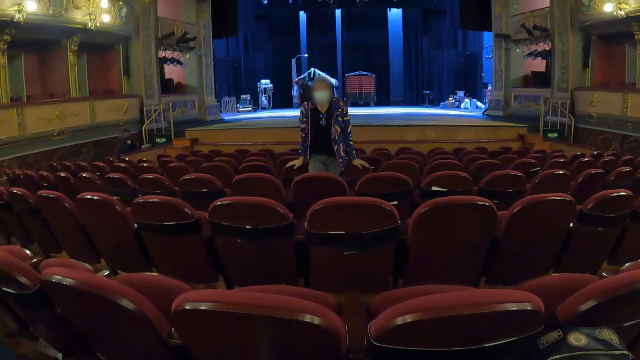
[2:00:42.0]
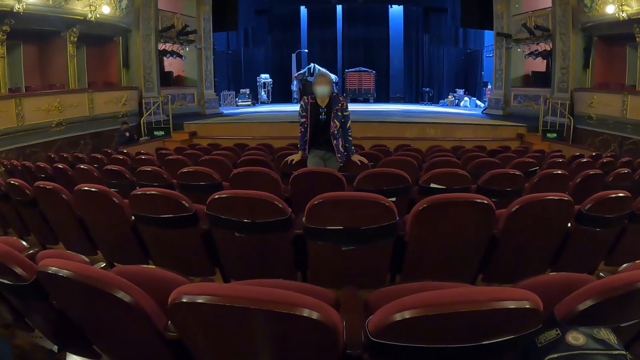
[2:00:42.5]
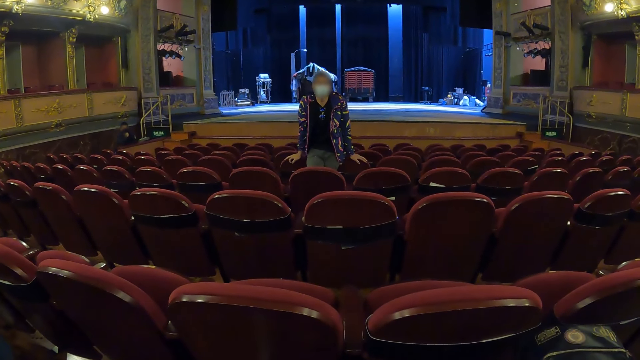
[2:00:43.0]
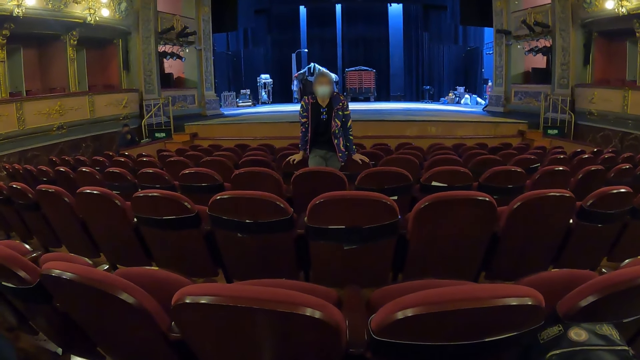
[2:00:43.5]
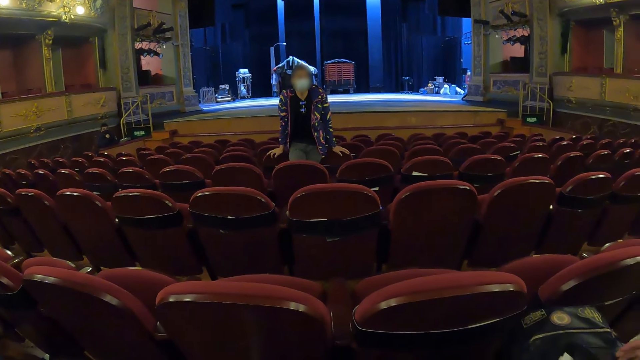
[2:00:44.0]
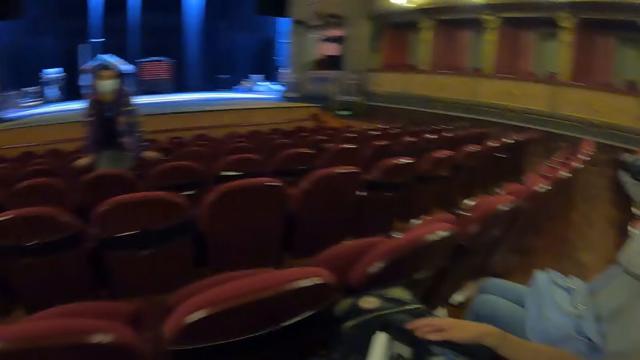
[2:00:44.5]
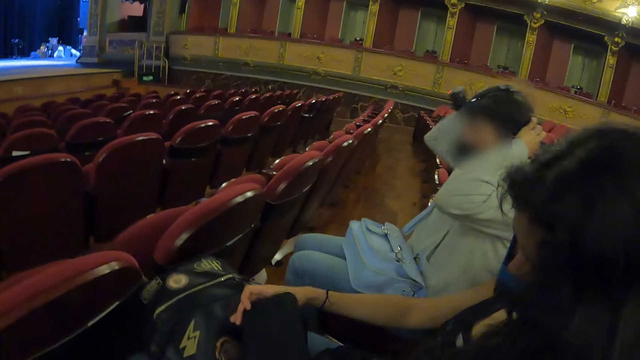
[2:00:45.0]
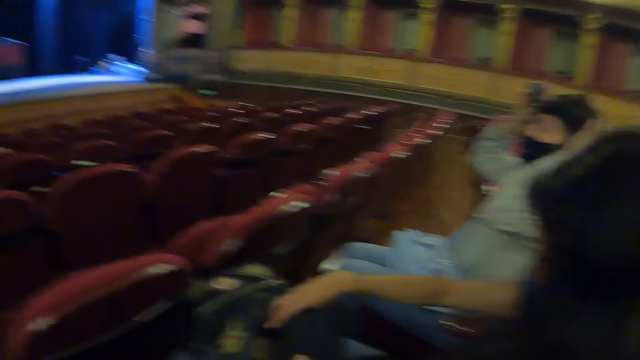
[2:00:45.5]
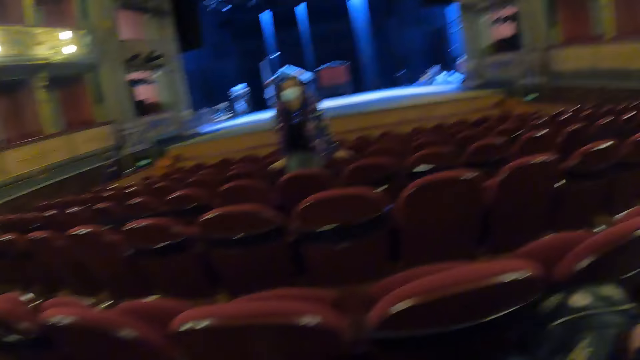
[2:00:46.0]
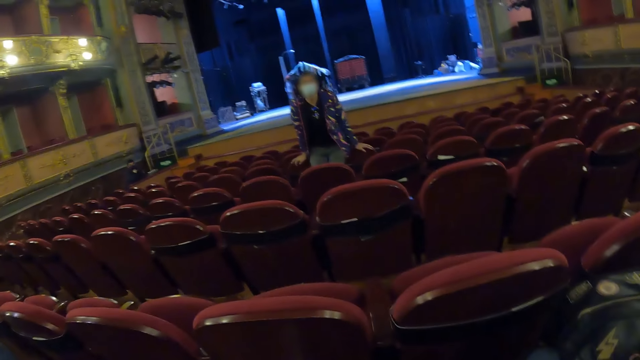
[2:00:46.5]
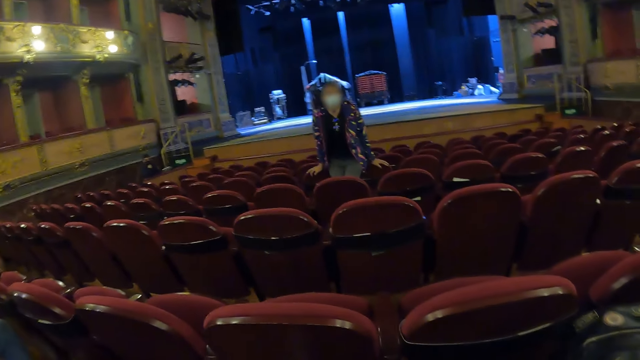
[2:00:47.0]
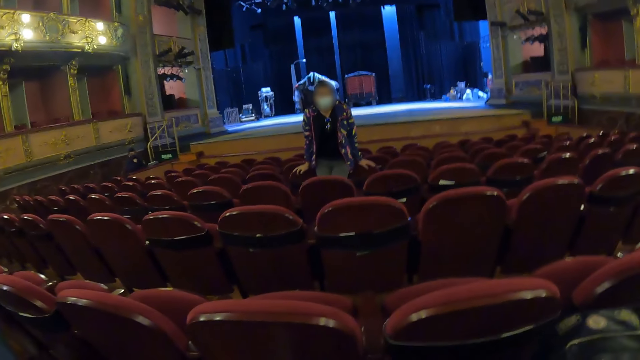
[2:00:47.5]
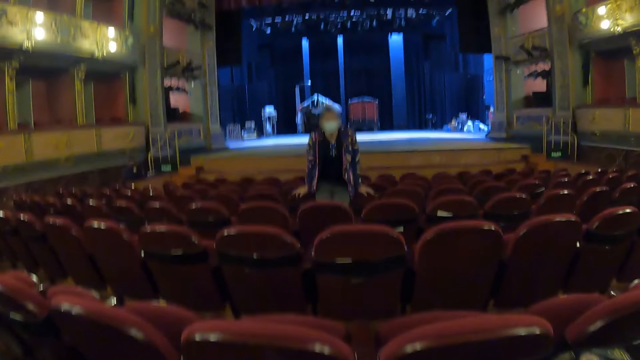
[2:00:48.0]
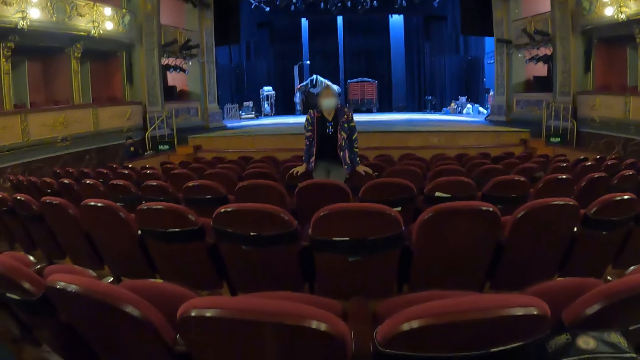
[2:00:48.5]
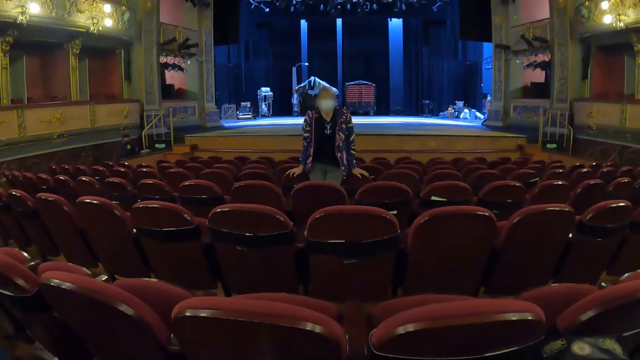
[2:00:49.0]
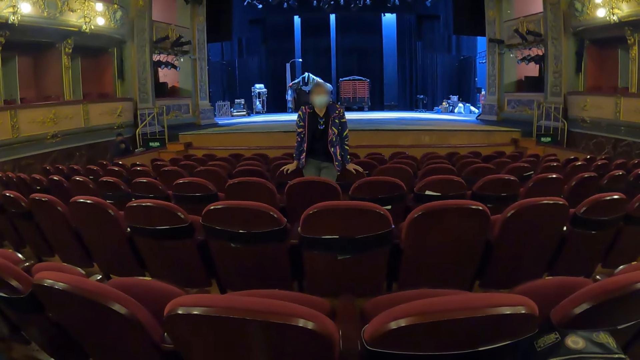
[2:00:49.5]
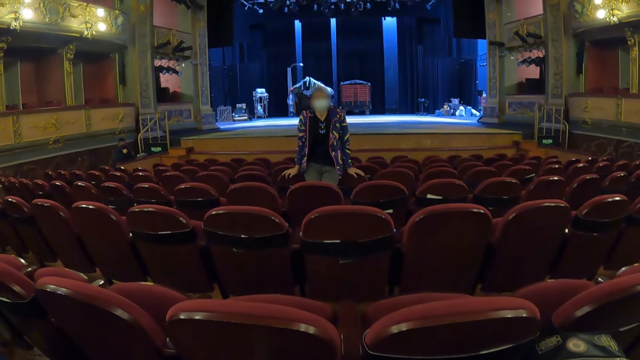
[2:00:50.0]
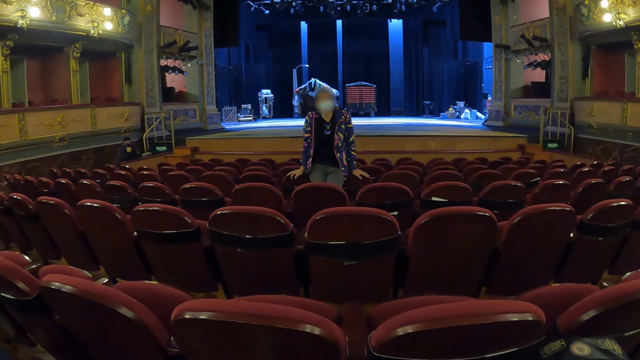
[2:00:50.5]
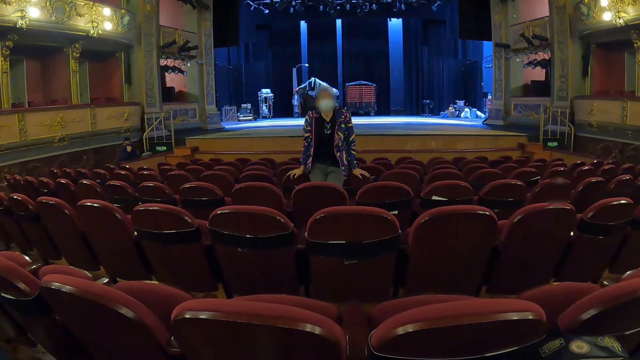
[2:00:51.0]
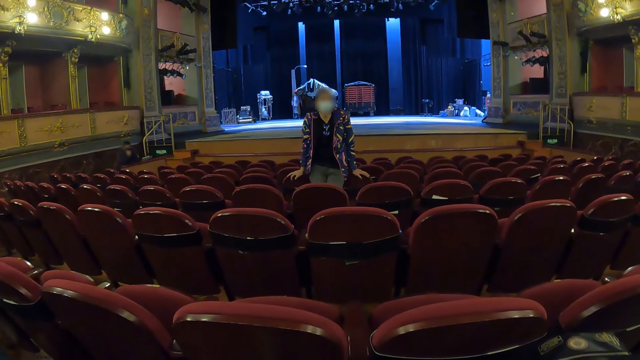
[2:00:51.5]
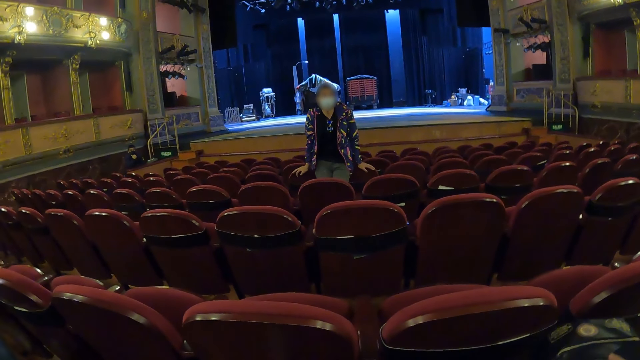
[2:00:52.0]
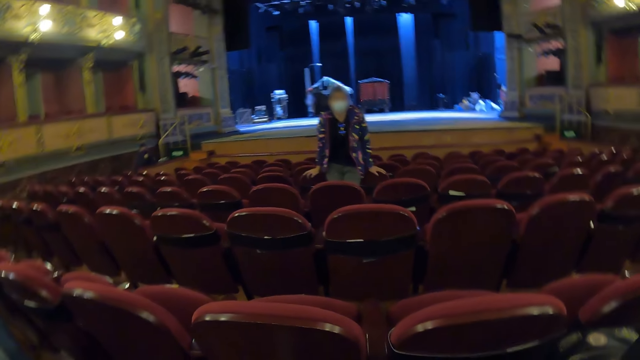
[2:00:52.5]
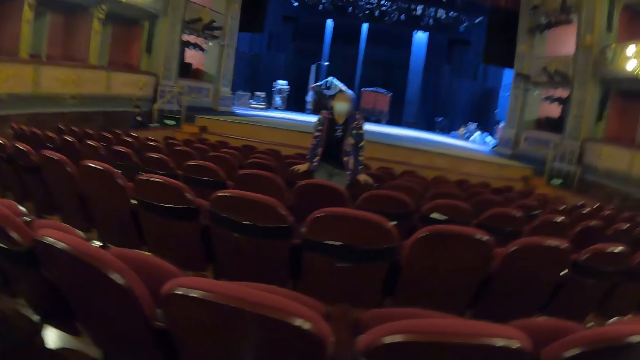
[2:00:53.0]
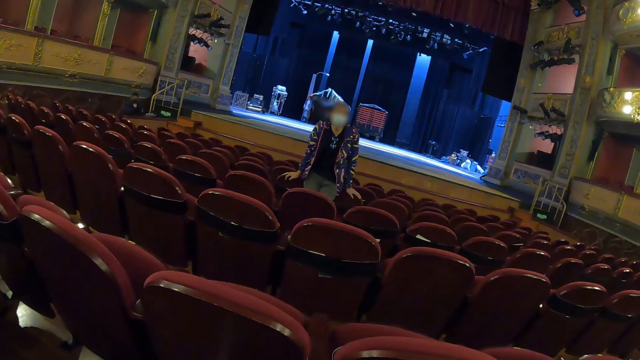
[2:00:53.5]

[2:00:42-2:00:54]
The camera wearer looks aside. They look at a woman.

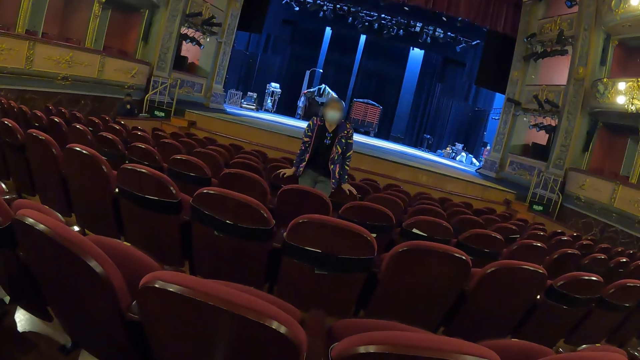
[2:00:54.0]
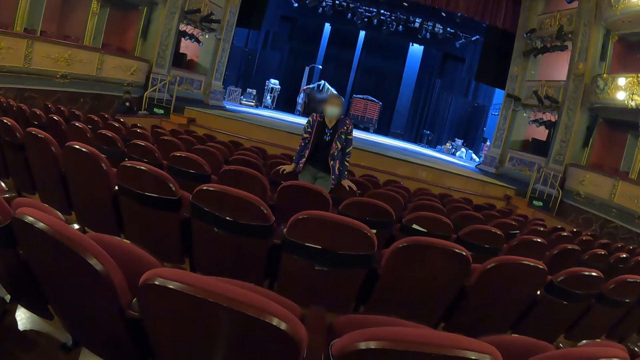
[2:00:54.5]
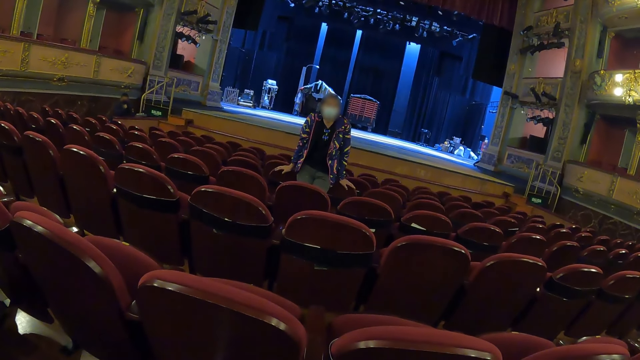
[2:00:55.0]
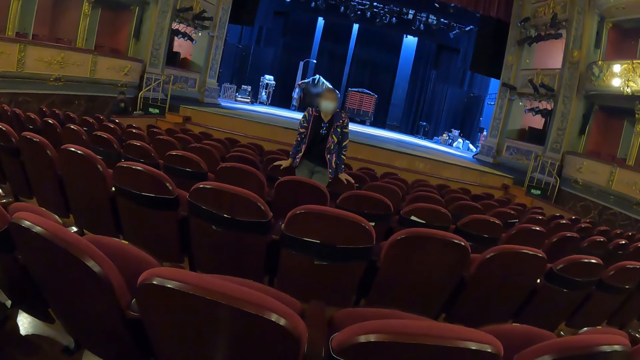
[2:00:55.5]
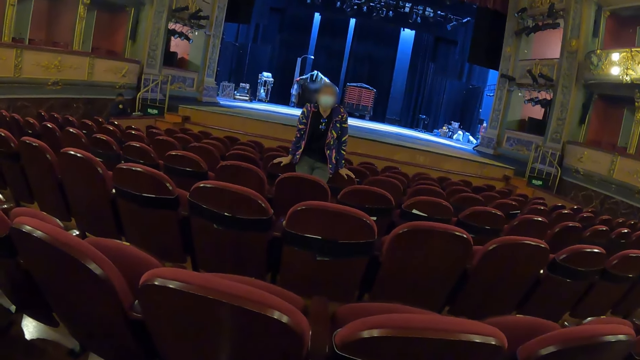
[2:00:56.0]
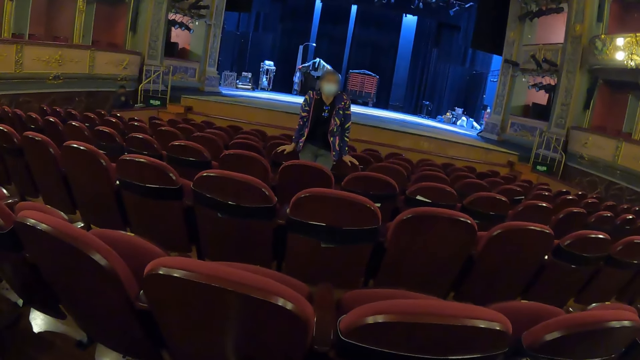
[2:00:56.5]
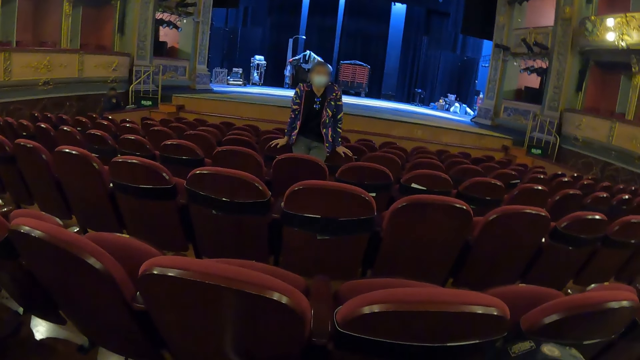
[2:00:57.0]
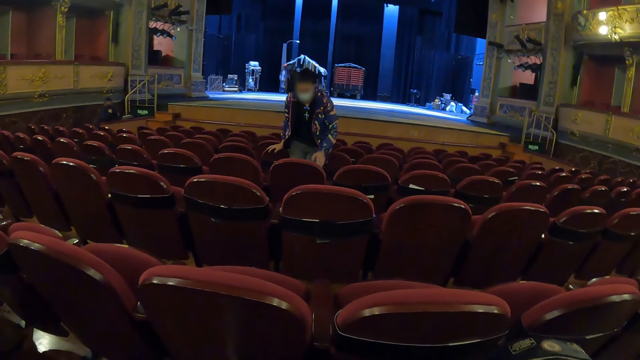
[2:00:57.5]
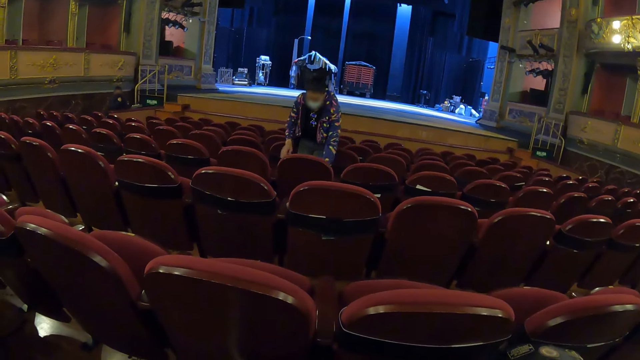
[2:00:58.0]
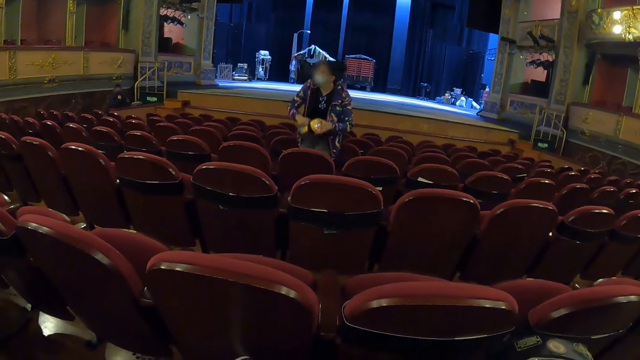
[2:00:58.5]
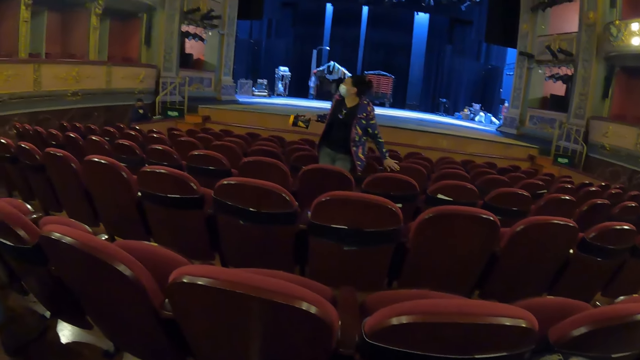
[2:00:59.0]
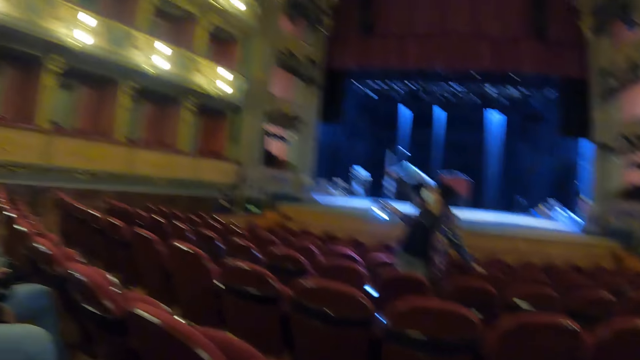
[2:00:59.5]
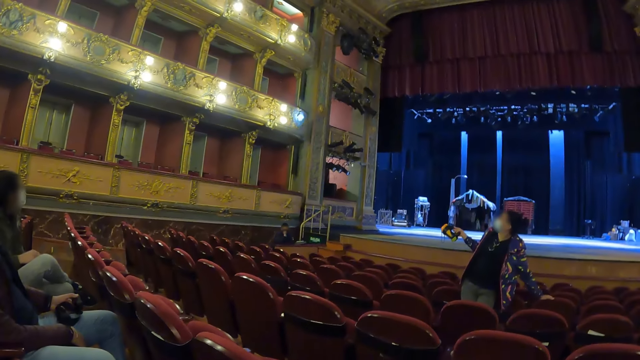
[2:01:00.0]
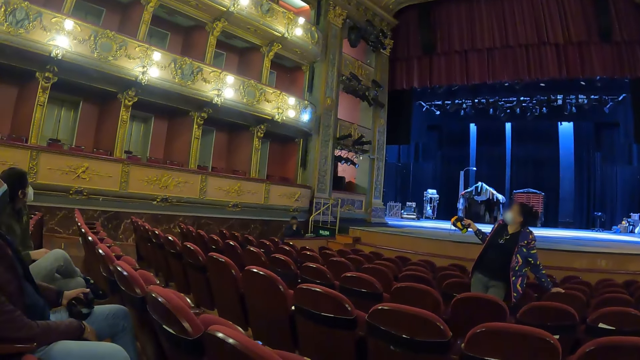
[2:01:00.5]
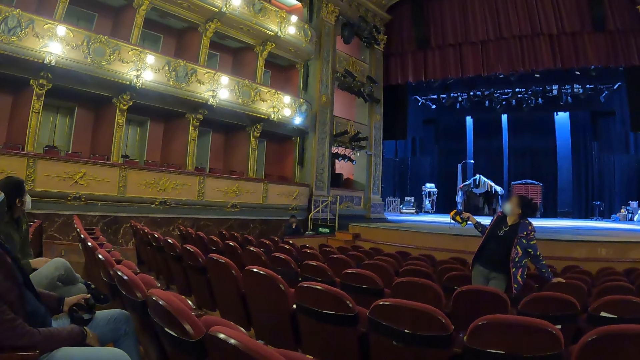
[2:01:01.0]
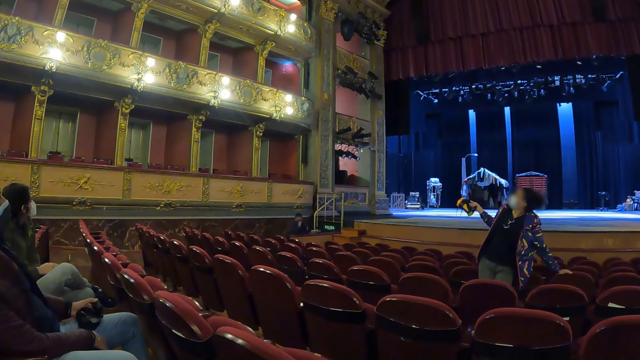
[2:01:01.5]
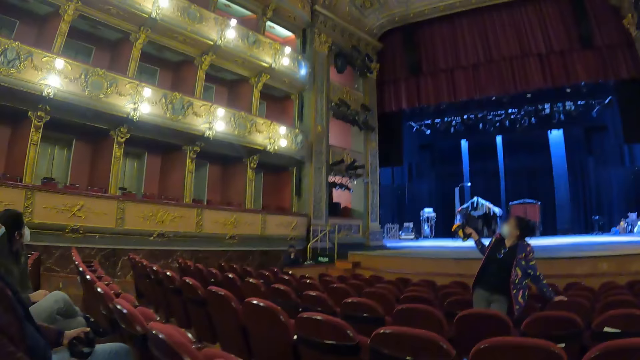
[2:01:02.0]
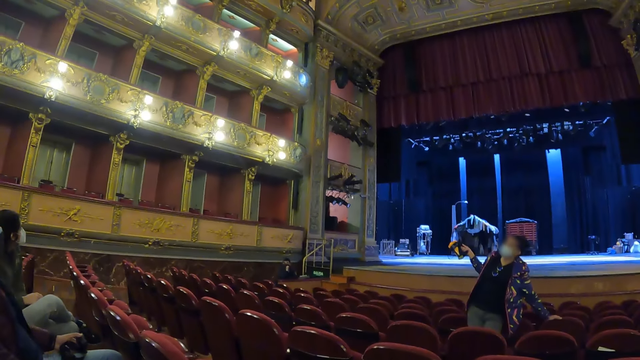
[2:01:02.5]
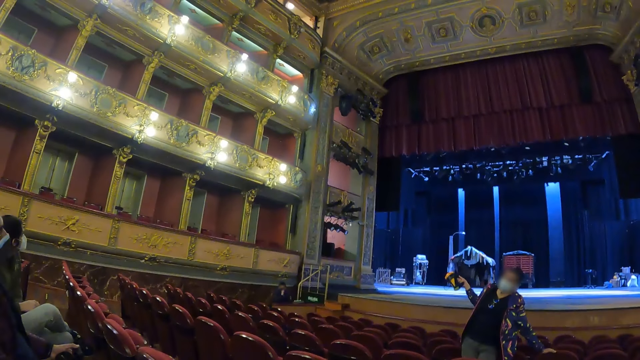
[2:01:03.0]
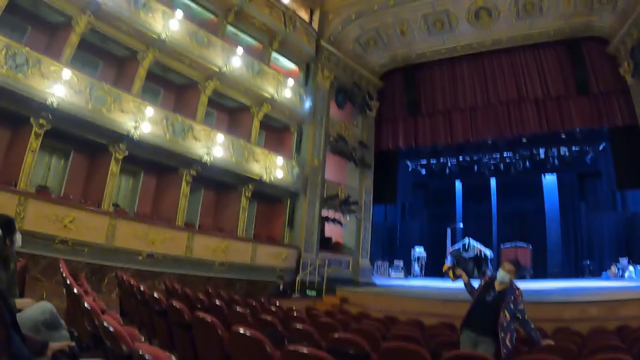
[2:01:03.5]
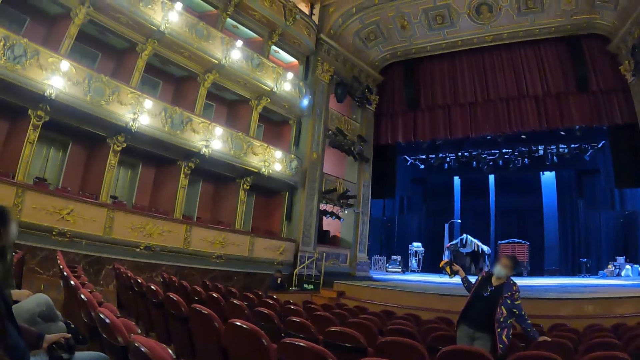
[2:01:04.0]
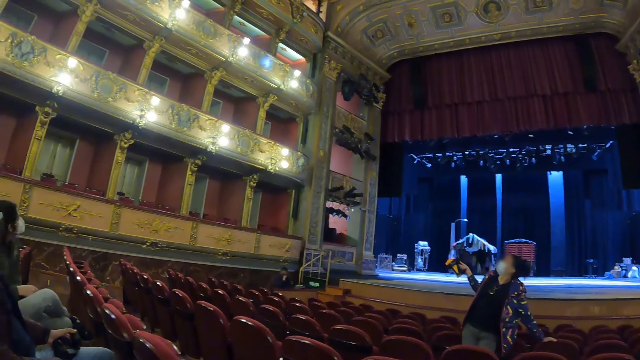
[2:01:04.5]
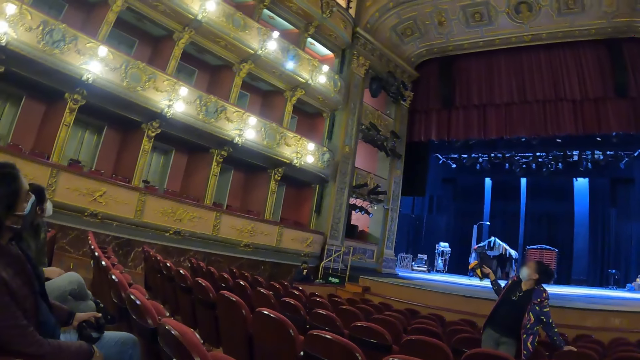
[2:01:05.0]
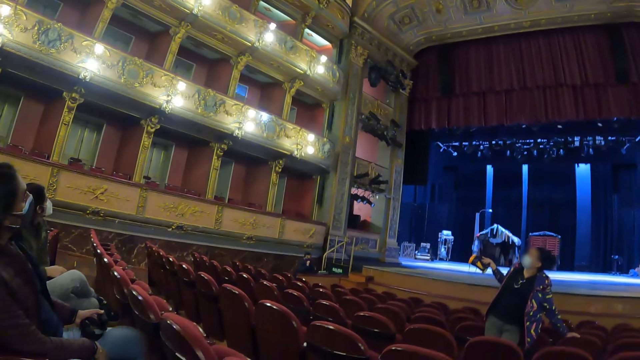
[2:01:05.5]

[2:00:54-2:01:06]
A woman takes the torch from the seat. The woman turns the torch on and lights the gallery with the torch.
